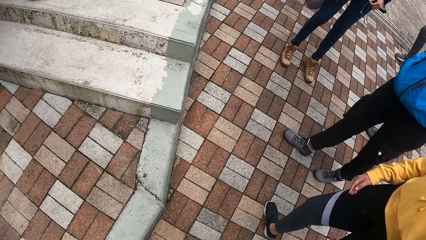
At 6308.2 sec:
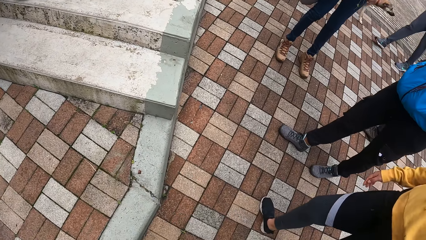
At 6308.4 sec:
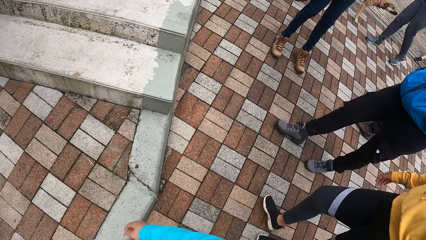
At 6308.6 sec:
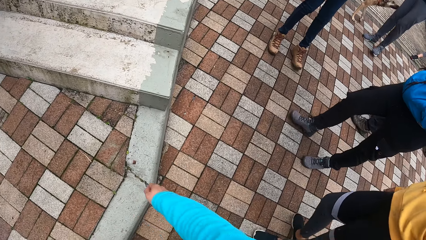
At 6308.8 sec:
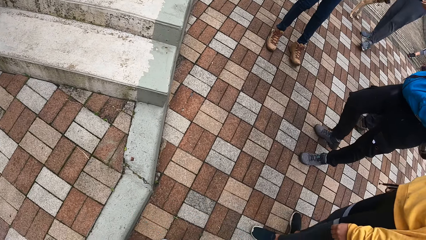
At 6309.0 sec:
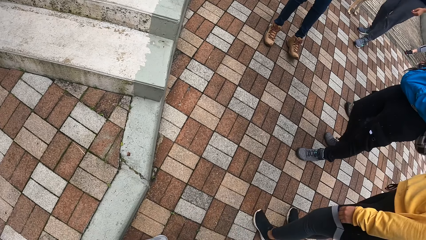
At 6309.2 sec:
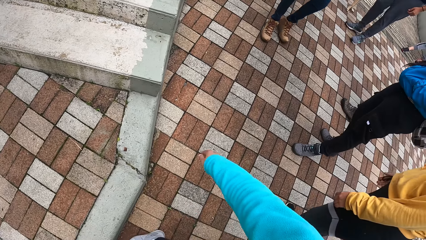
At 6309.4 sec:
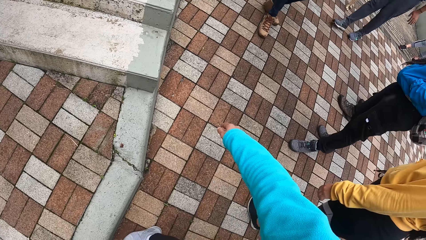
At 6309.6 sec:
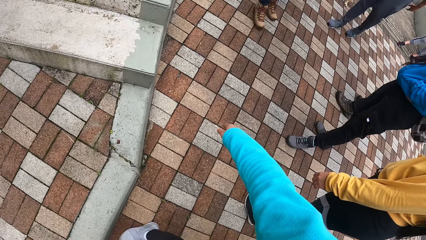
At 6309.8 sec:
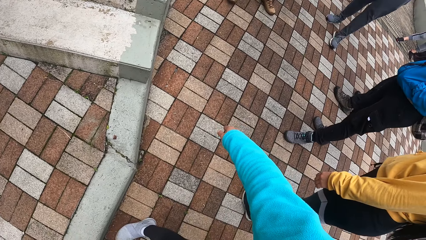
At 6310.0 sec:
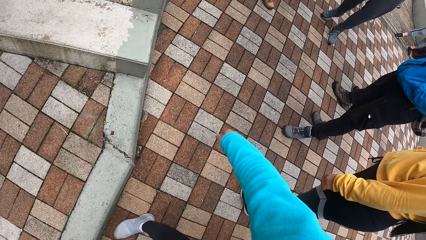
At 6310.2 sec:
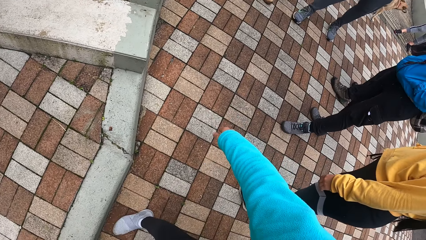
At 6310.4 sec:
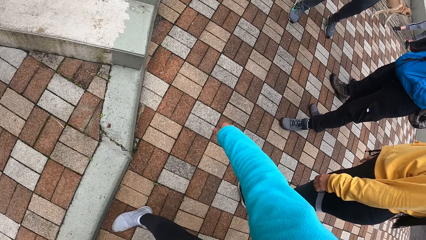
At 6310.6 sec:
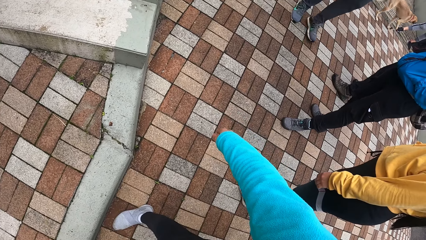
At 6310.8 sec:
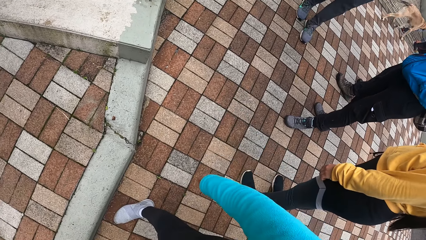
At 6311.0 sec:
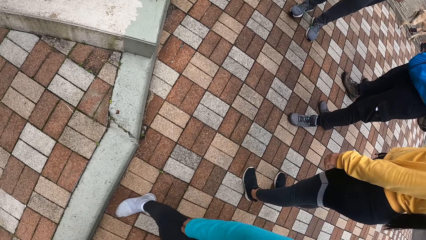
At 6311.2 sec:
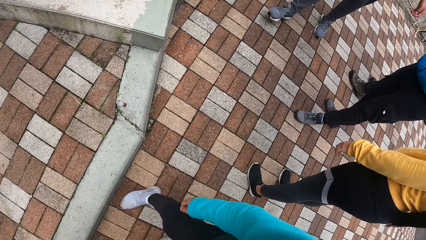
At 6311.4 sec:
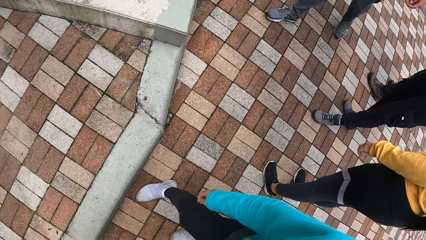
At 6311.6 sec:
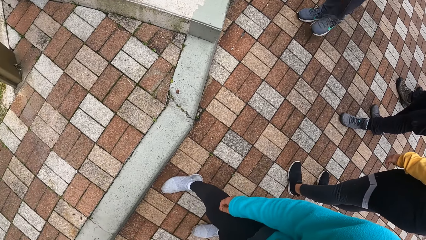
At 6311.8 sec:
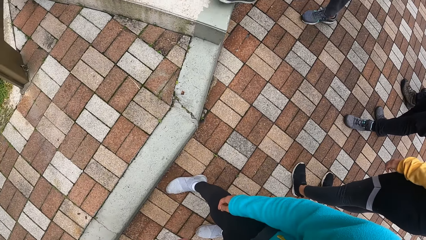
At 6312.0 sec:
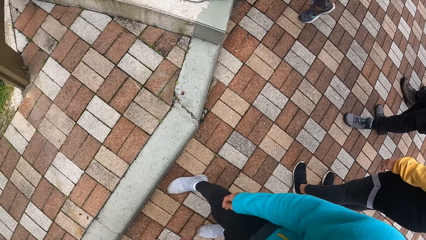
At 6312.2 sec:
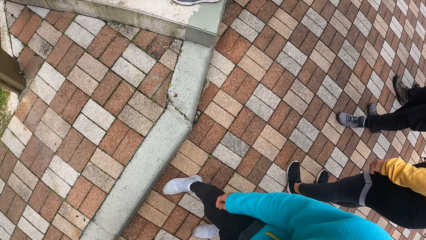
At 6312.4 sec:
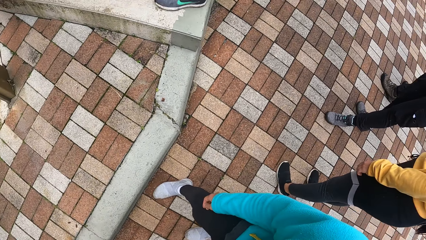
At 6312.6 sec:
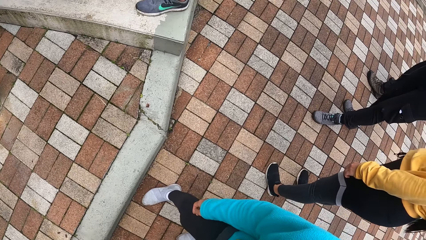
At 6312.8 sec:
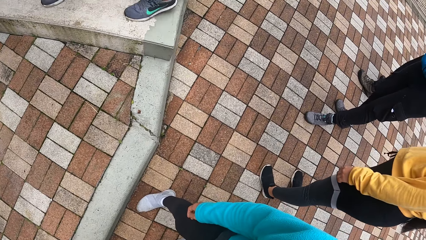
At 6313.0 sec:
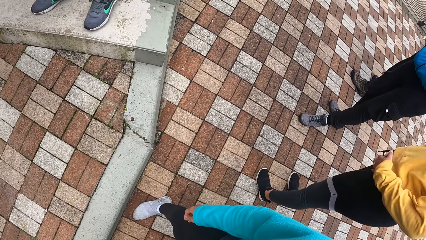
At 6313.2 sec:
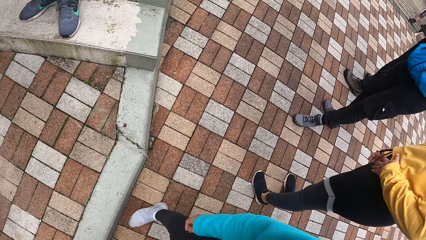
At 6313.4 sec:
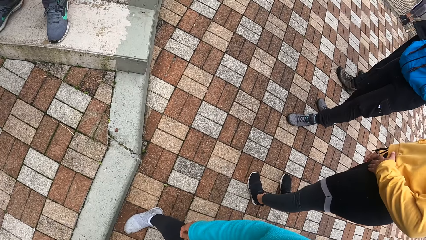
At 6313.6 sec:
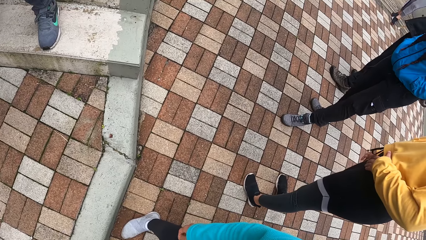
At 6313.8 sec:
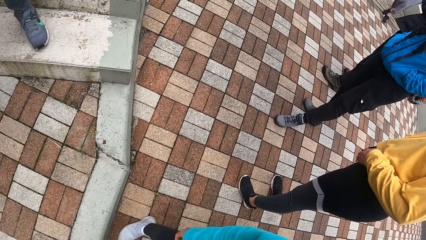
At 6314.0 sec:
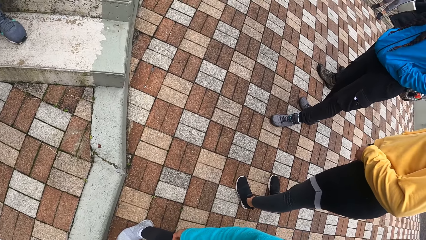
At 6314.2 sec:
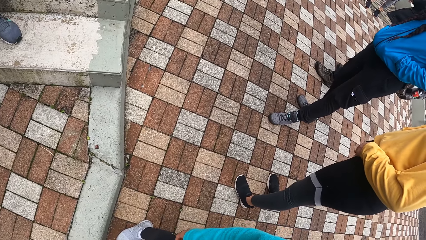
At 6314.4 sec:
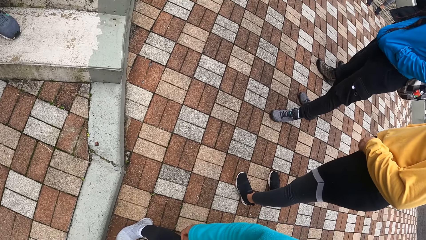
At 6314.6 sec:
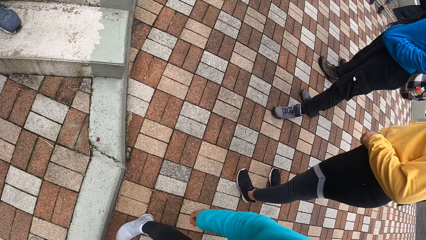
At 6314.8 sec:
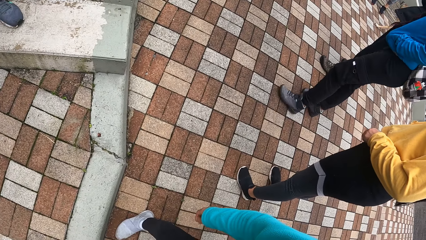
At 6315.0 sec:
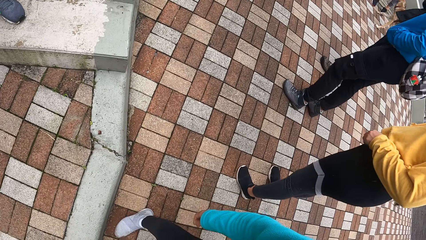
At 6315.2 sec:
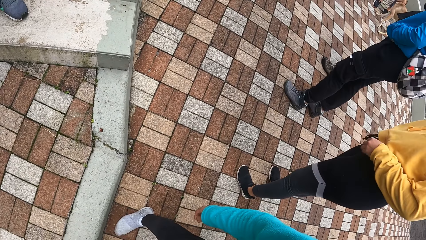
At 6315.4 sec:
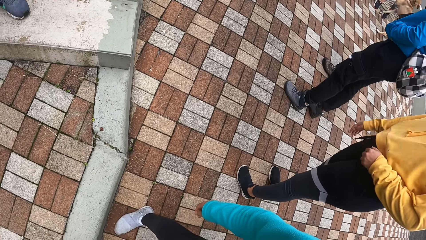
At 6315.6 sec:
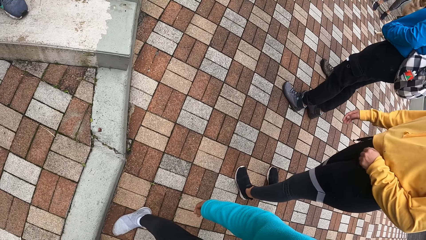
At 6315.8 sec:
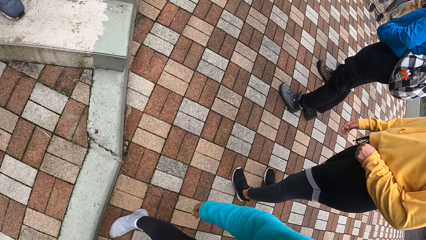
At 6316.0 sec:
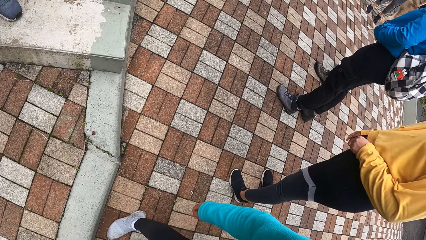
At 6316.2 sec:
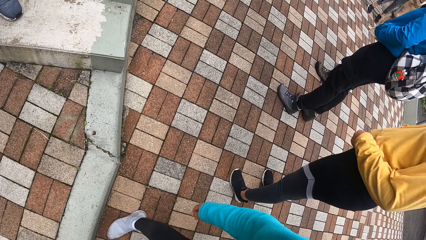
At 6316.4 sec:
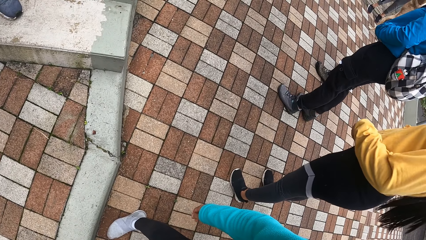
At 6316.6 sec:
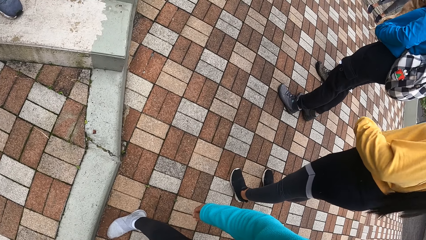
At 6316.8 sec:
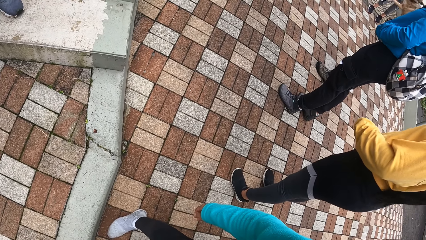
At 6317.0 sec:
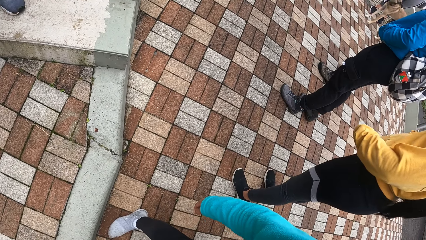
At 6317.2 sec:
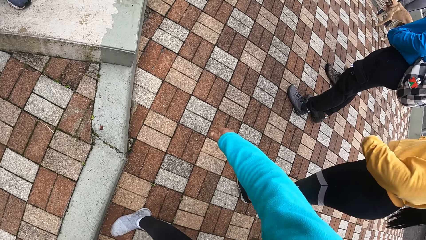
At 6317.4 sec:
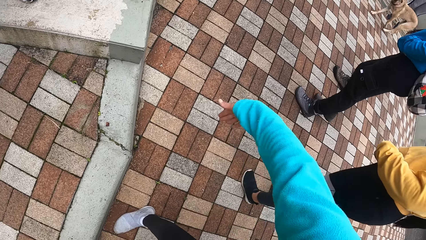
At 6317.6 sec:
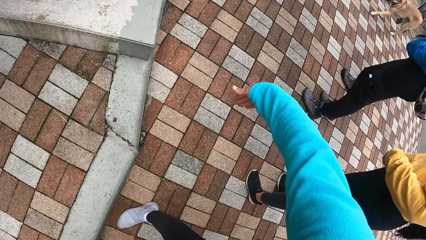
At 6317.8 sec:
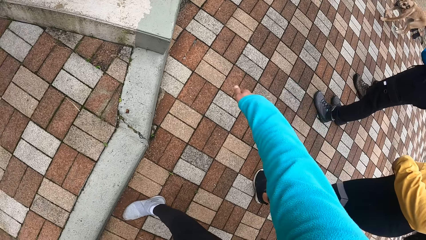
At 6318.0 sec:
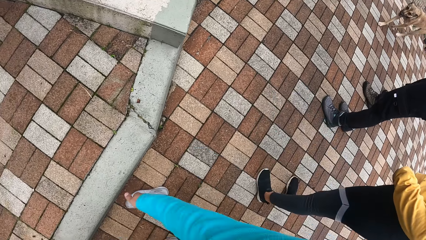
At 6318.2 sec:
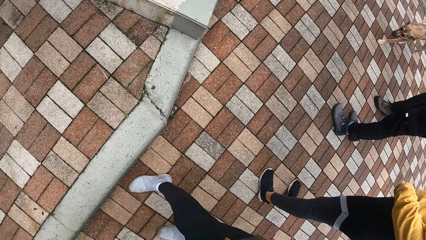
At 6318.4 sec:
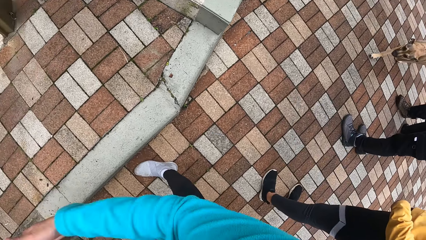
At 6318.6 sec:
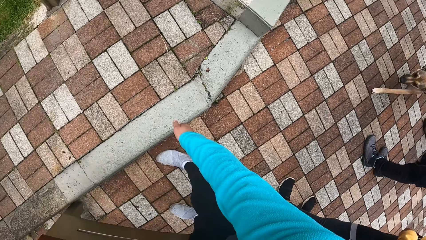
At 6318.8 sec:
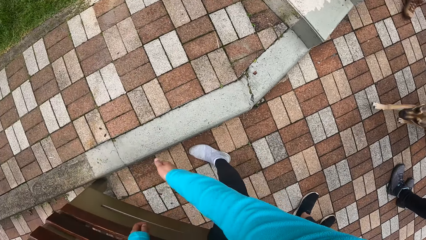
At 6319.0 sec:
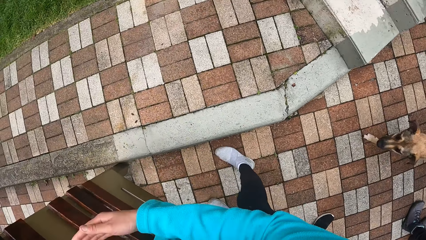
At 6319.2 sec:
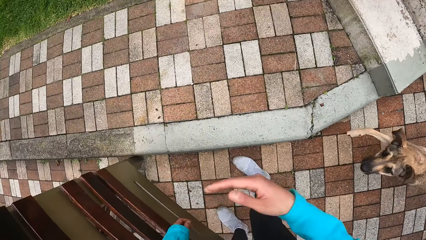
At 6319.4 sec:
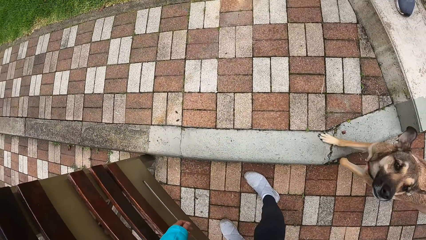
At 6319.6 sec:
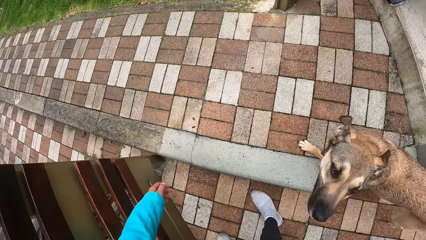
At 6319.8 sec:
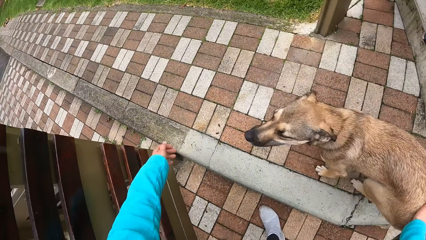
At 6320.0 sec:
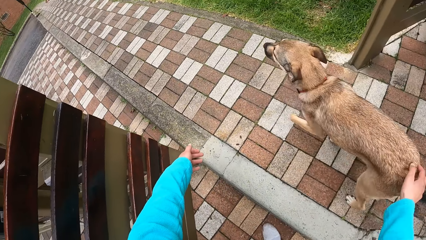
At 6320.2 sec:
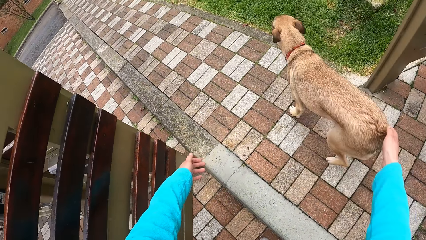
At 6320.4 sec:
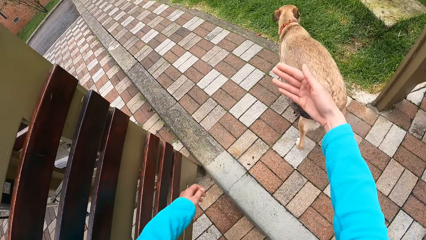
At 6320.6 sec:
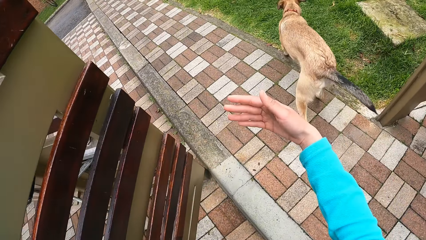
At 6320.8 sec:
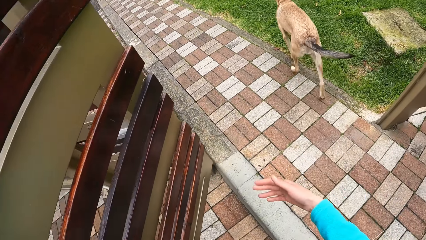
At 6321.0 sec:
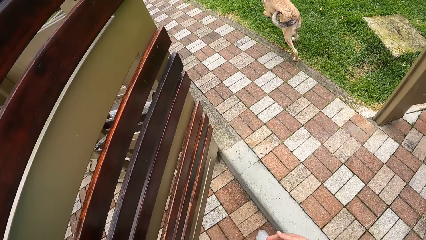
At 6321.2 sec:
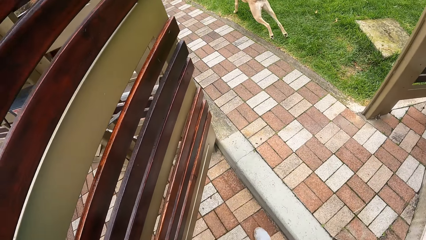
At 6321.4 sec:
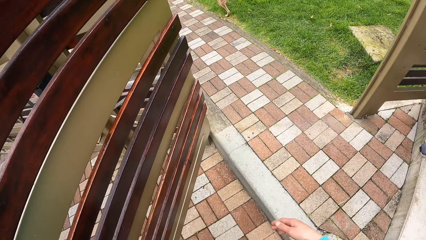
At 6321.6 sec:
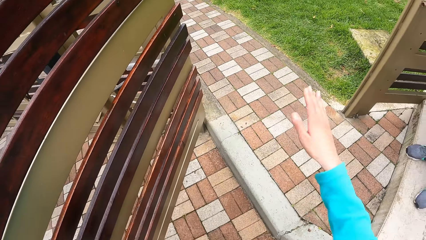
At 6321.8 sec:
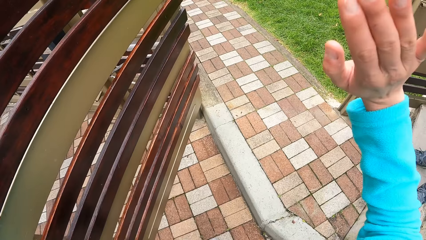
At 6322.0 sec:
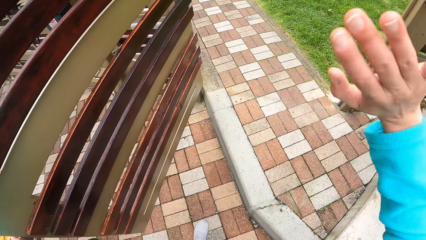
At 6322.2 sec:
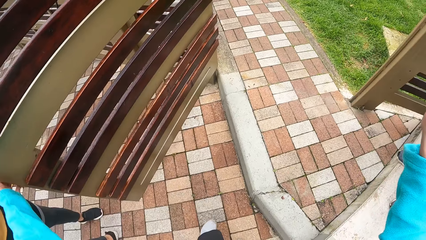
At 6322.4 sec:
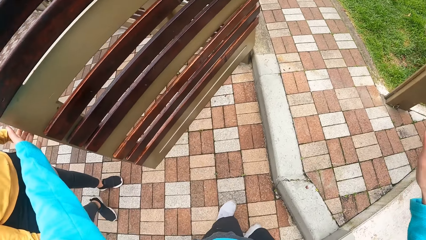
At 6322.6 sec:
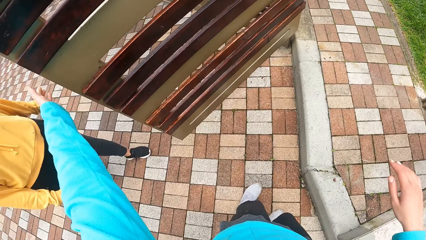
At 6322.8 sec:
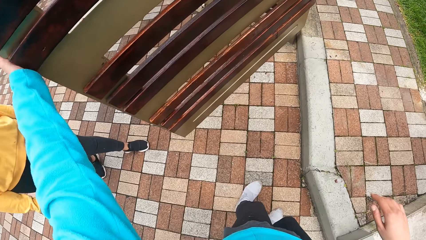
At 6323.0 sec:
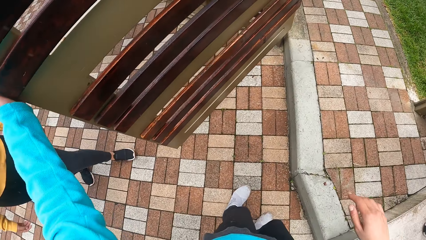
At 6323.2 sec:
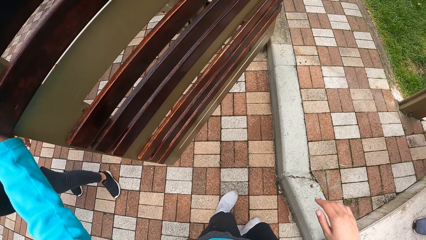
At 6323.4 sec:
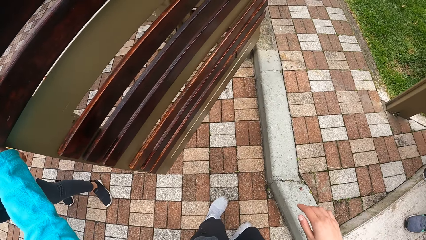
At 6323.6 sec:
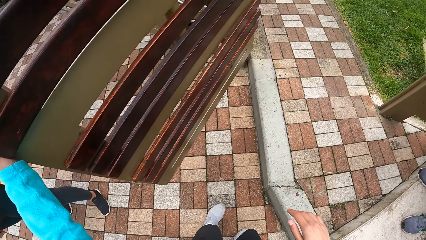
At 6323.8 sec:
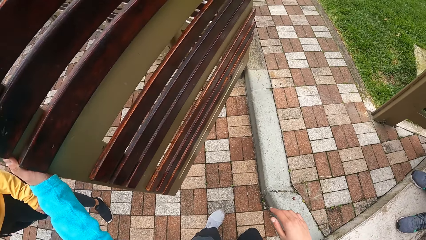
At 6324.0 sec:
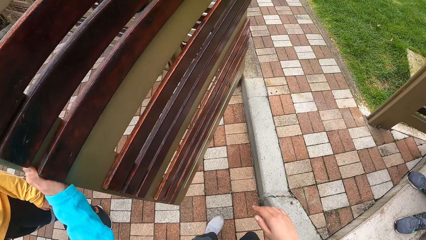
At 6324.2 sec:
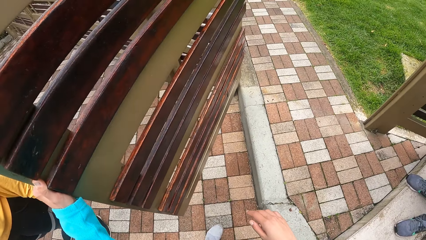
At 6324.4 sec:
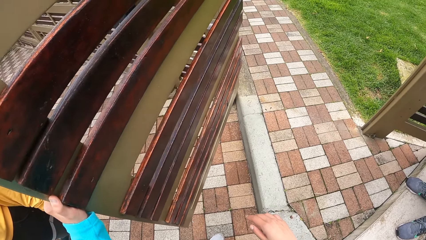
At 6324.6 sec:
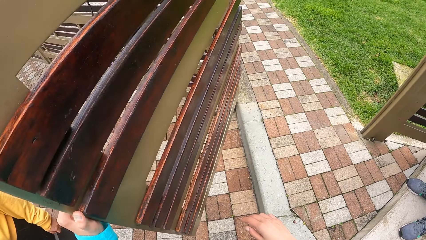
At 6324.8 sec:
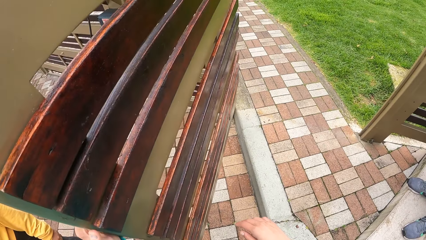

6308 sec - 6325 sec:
The dog walks out the gate. The camera wearer closes the gate with her left hand.
